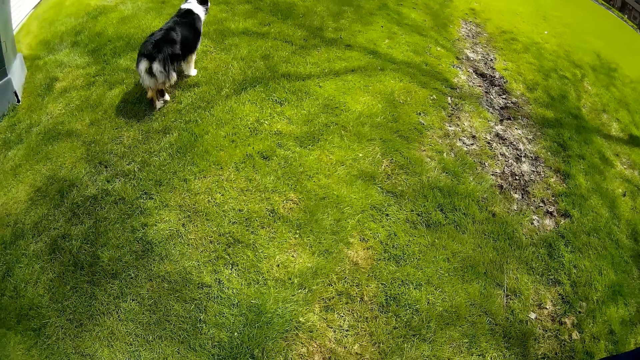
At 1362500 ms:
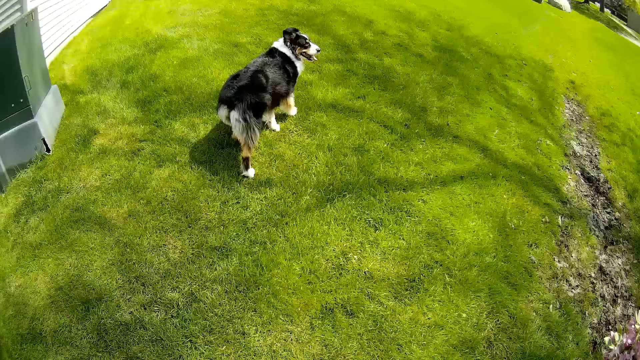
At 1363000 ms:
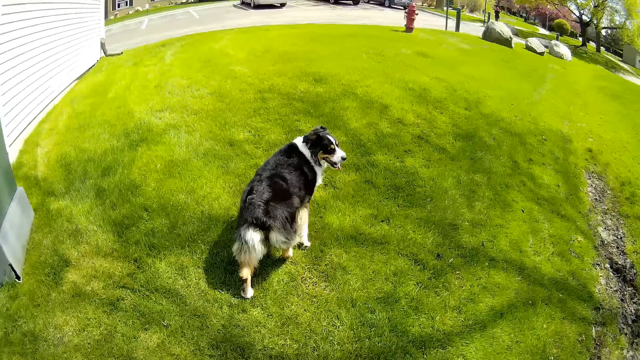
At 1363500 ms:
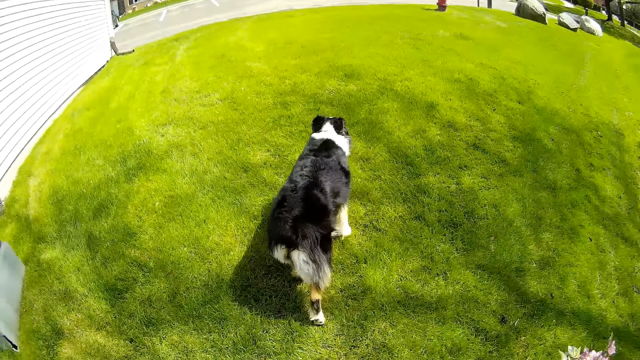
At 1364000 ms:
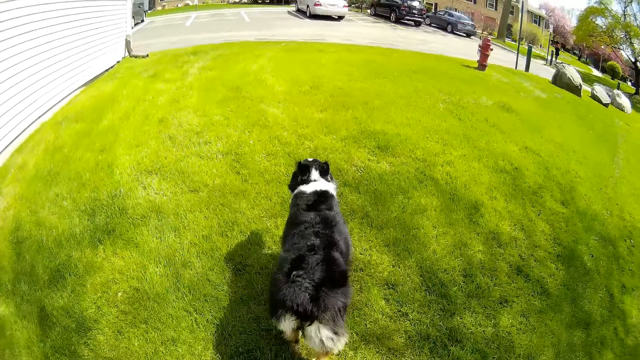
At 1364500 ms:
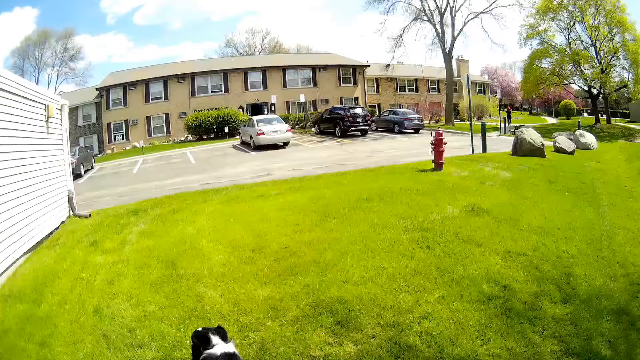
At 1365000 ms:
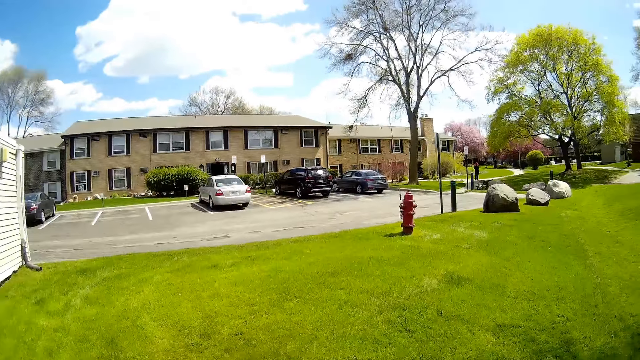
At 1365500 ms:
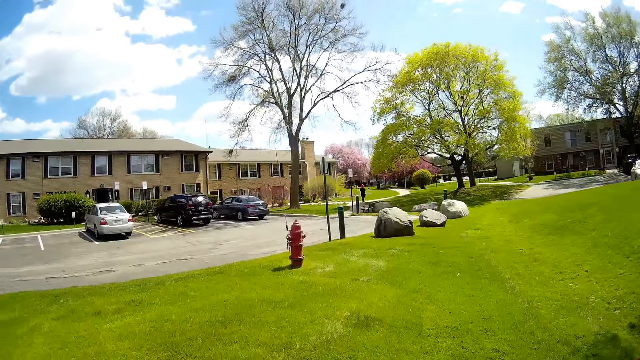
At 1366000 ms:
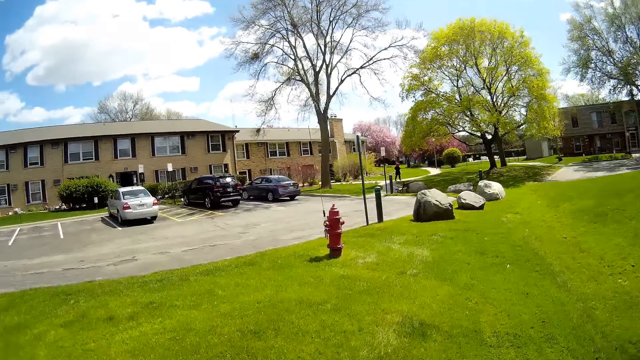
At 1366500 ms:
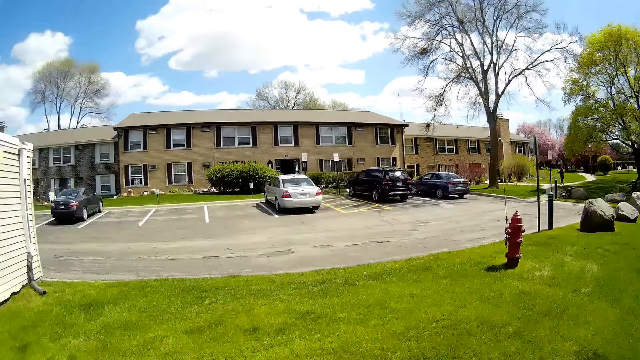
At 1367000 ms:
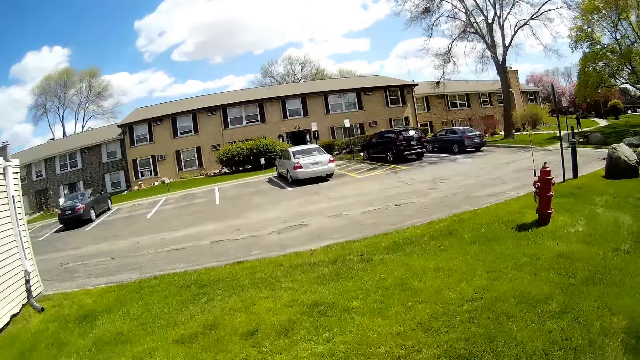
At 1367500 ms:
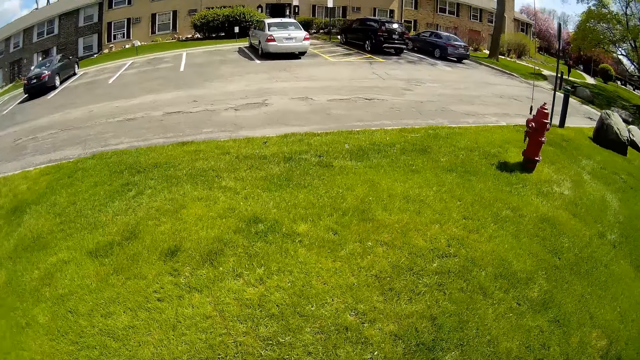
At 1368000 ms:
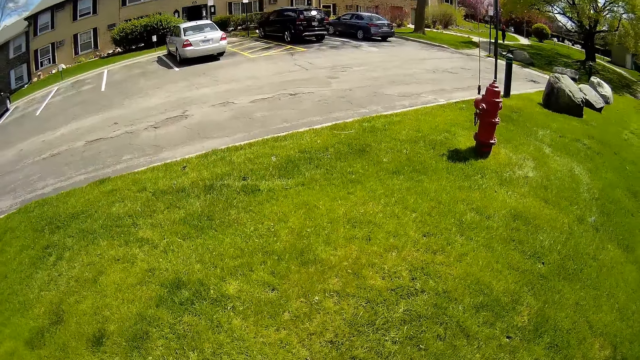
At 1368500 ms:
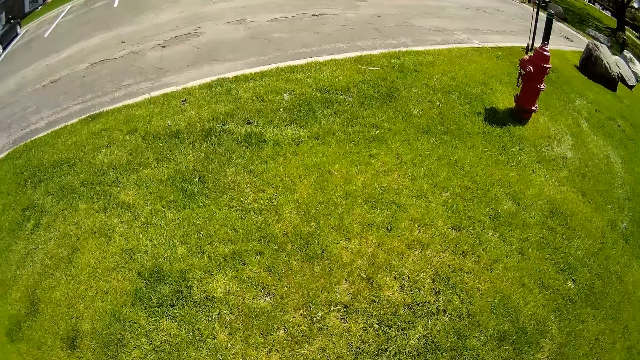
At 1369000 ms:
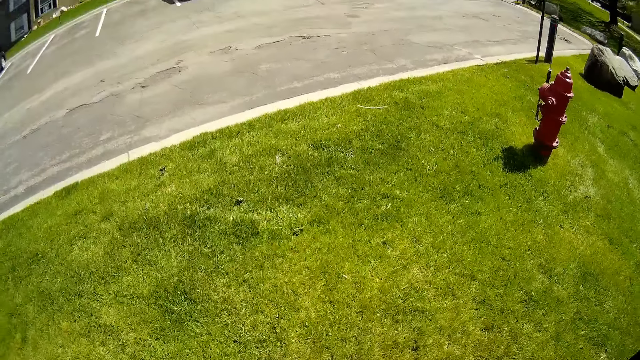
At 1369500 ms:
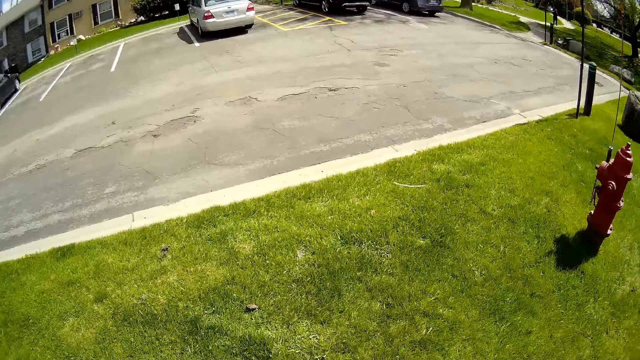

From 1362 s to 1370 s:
The camera wearer interacts with a woman.

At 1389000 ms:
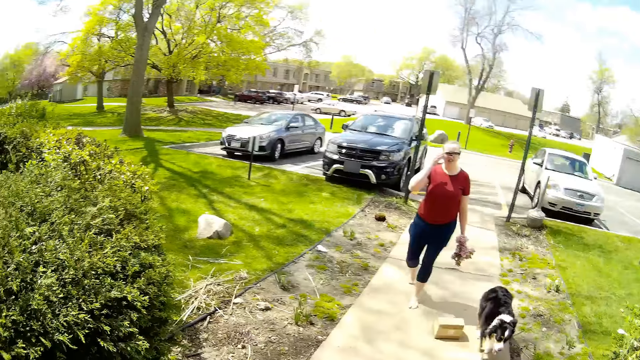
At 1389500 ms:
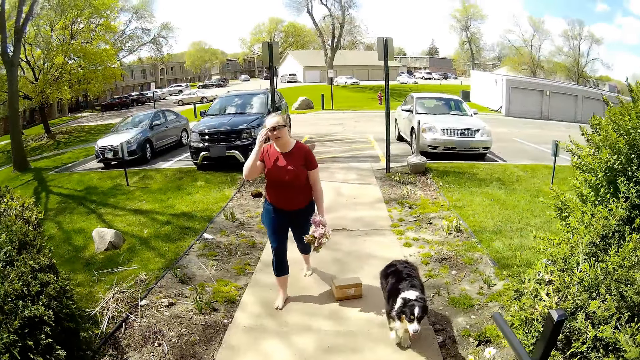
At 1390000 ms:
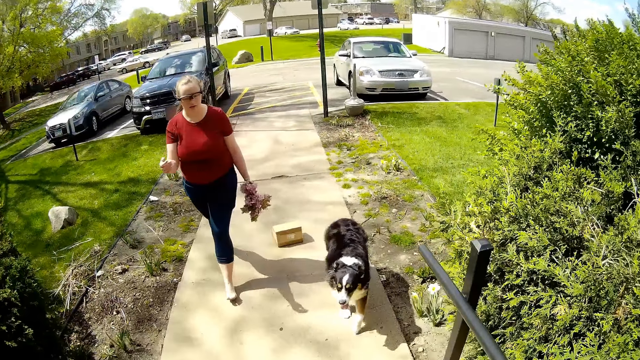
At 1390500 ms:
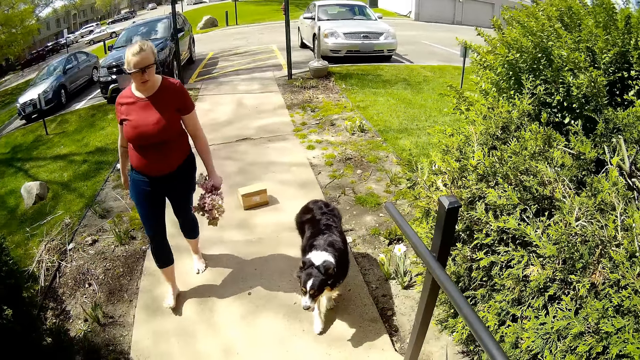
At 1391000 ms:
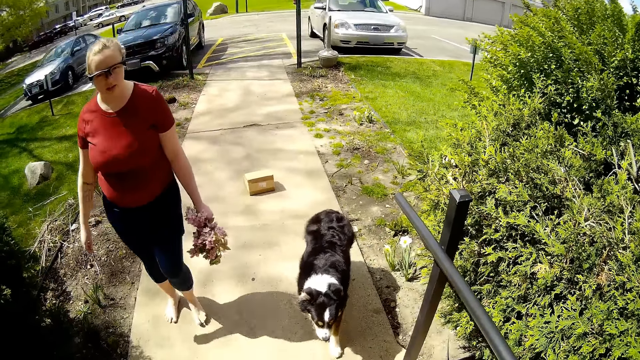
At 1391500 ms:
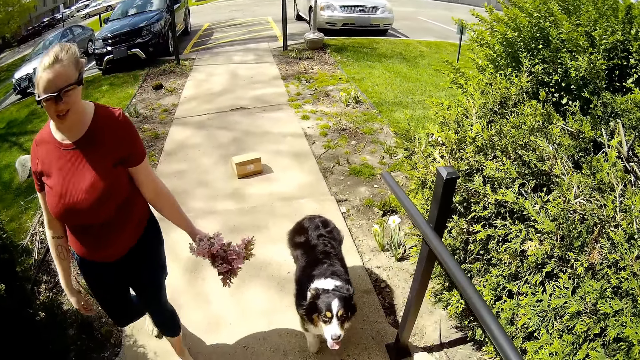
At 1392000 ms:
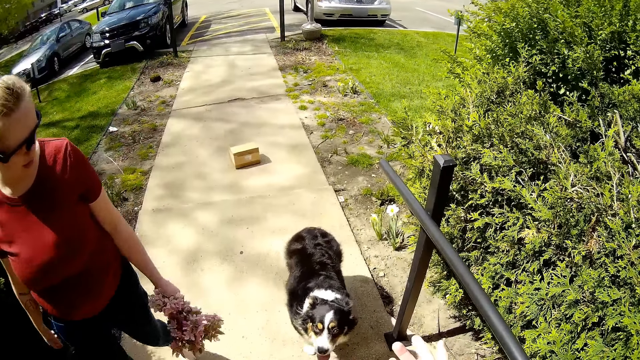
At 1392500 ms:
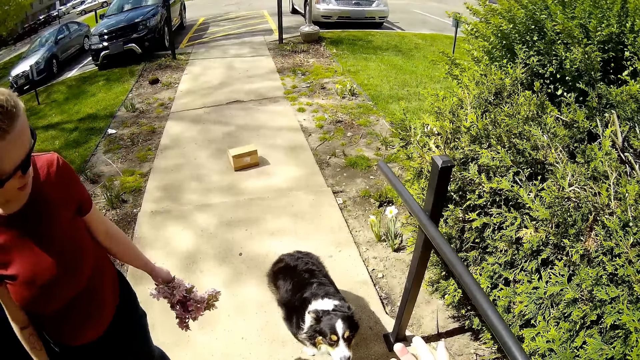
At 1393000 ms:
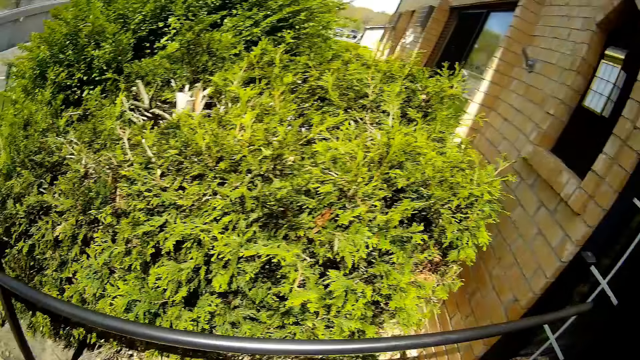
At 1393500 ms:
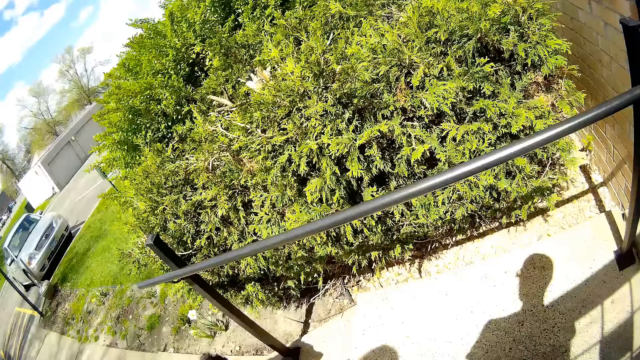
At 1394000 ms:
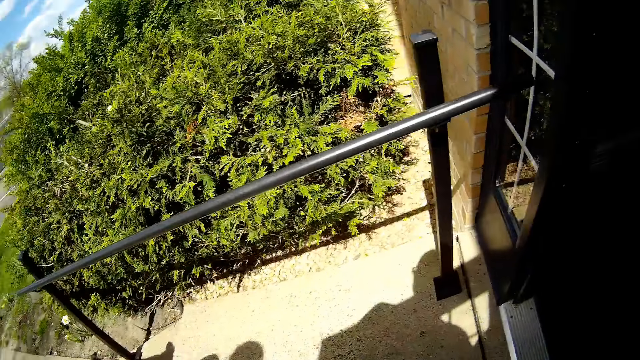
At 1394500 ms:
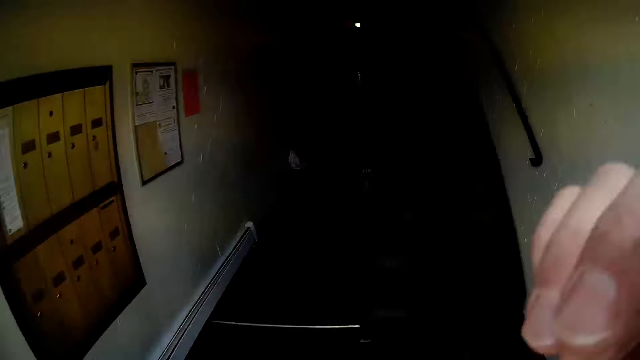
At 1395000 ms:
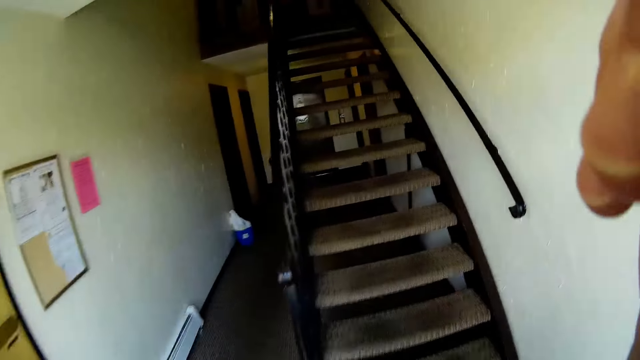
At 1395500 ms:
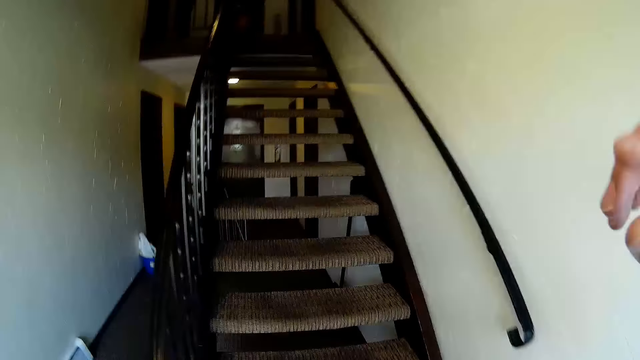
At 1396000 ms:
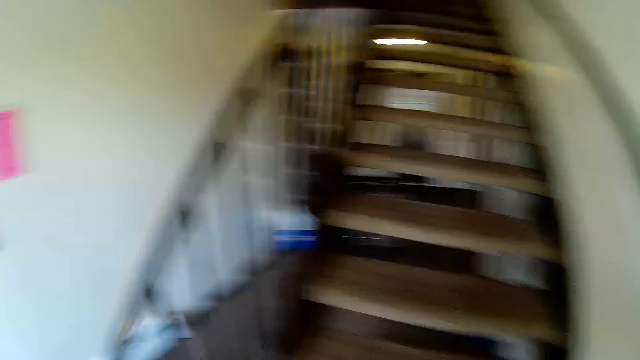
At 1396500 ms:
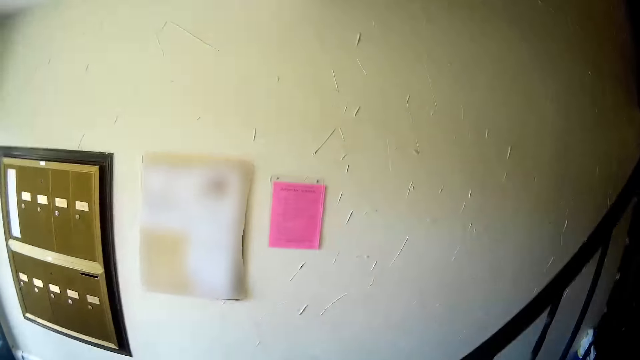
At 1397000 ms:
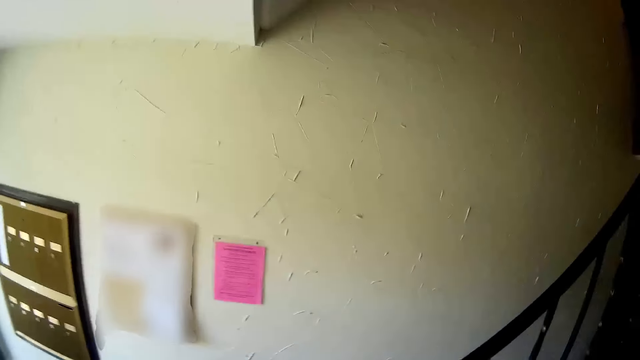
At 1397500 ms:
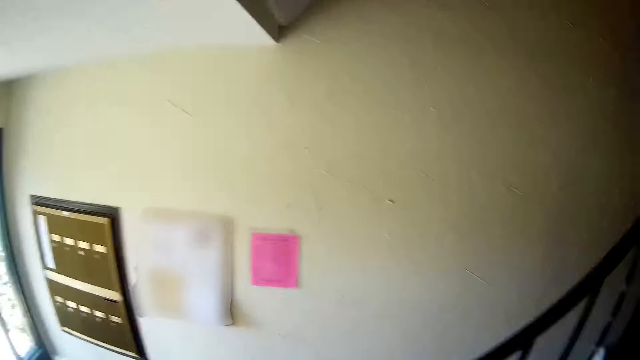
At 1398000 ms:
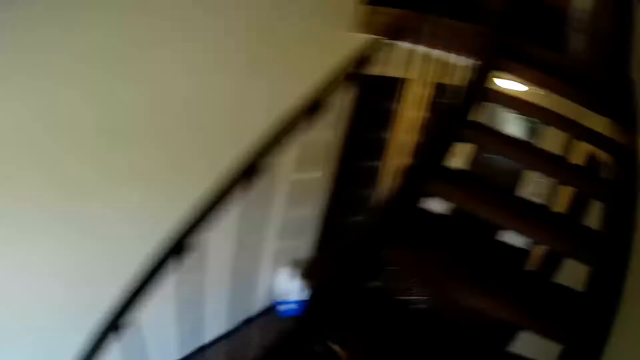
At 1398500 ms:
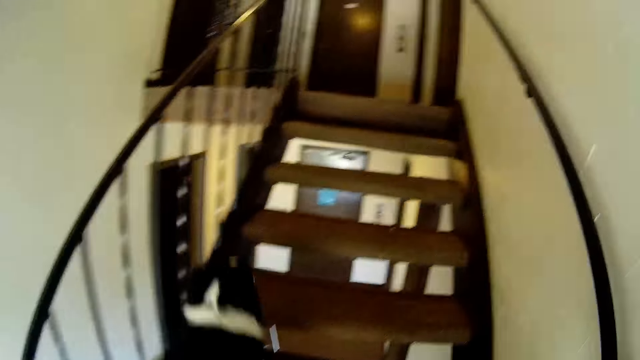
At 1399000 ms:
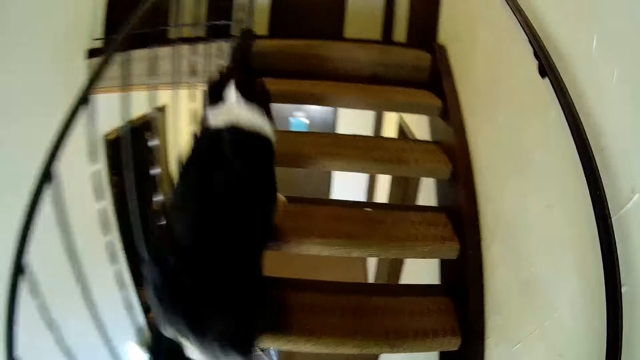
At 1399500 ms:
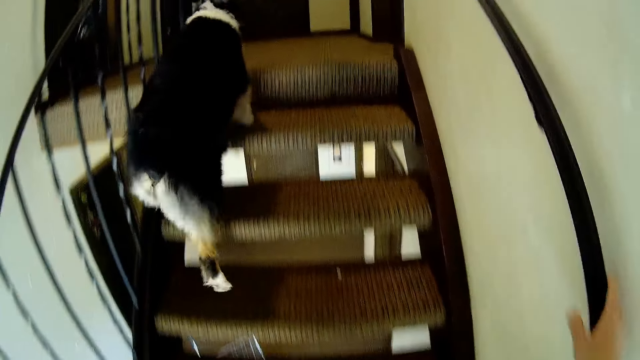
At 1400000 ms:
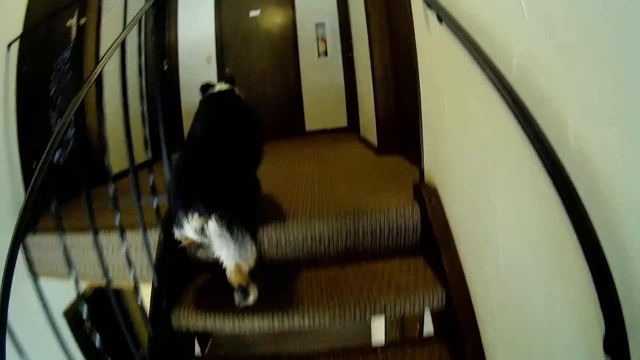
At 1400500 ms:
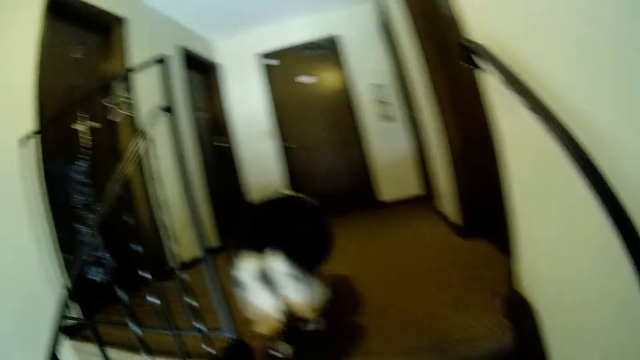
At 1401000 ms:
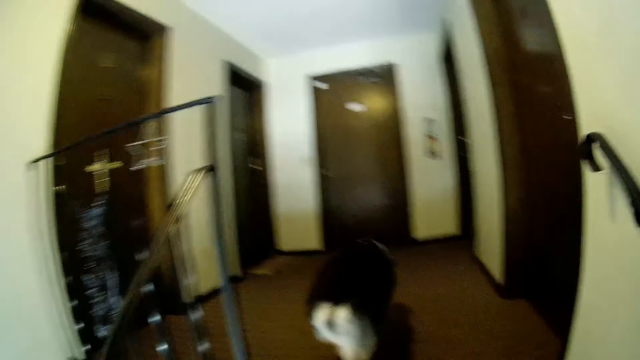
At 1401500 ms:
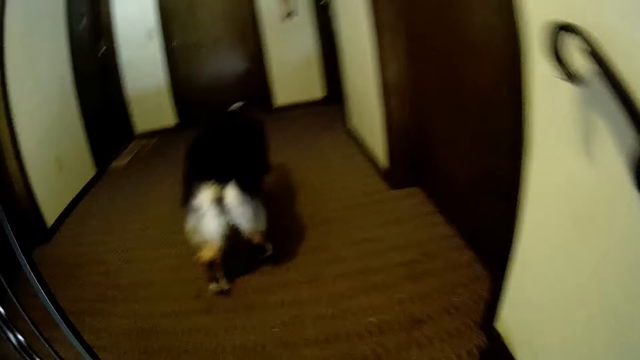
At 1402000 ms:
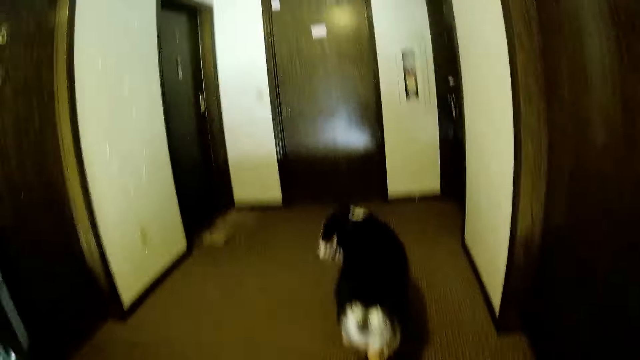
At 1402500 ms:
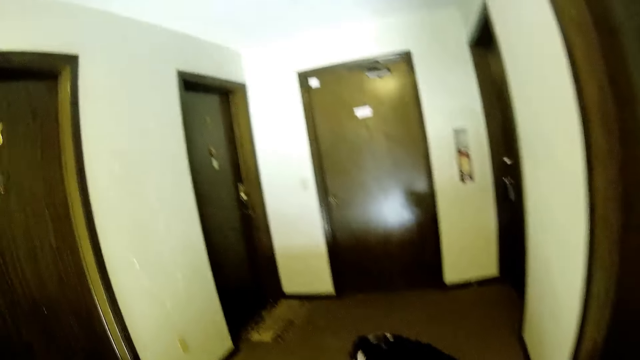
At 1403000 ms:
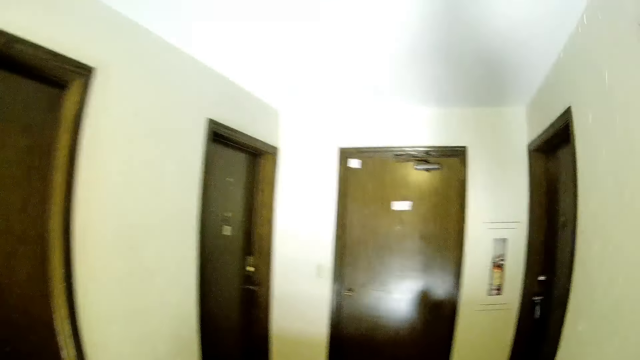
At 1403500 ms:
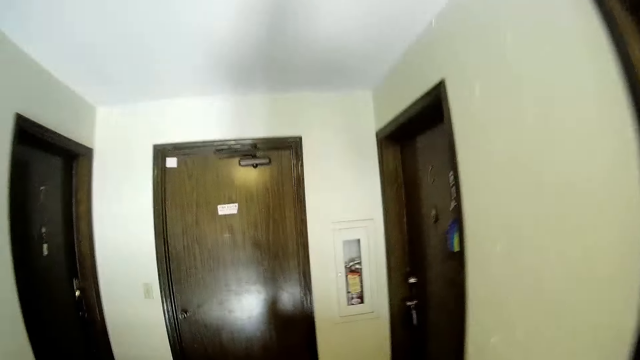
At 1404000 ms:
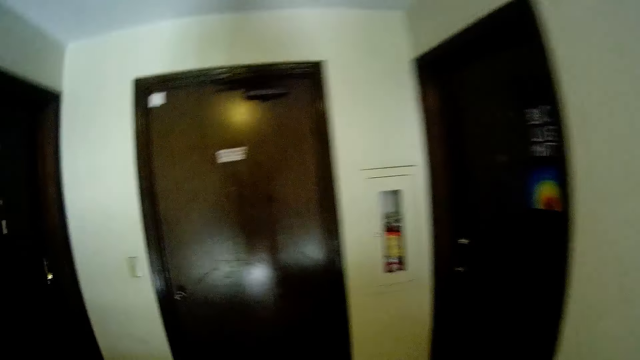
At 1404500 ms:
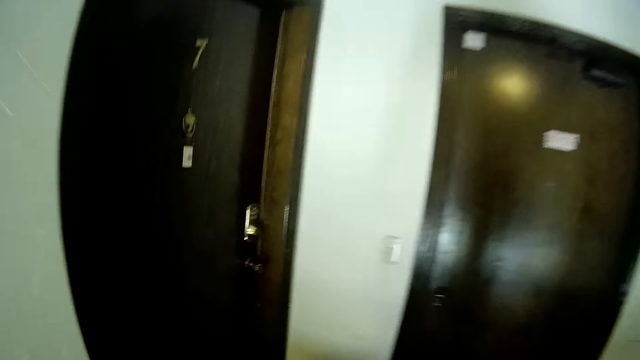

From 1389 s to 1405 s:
The camera wearer talks to the dog. He interacts with a woman. He looks around, moves in the house, lifts up his right hand and walks upstairs to a room alongside the woman and the dog.
